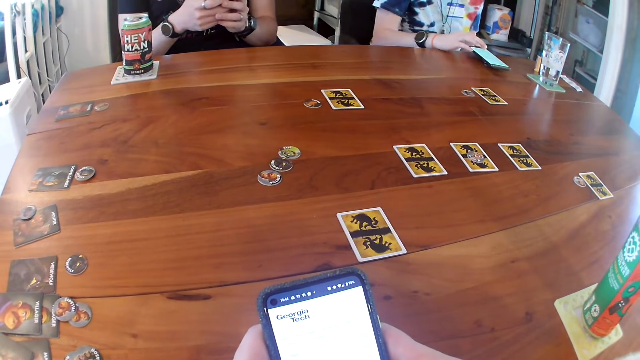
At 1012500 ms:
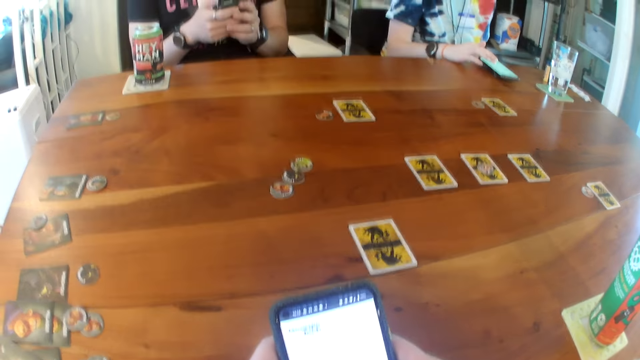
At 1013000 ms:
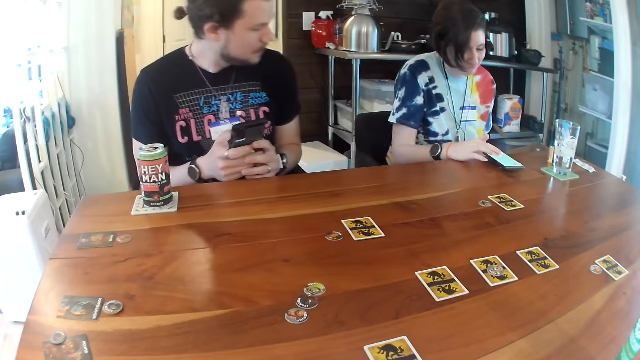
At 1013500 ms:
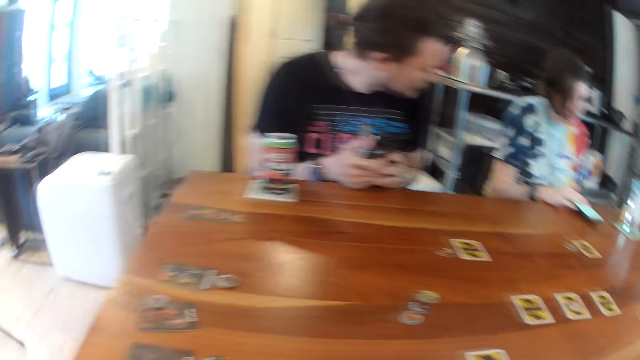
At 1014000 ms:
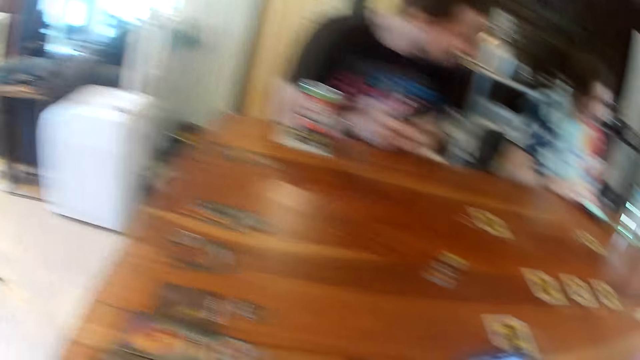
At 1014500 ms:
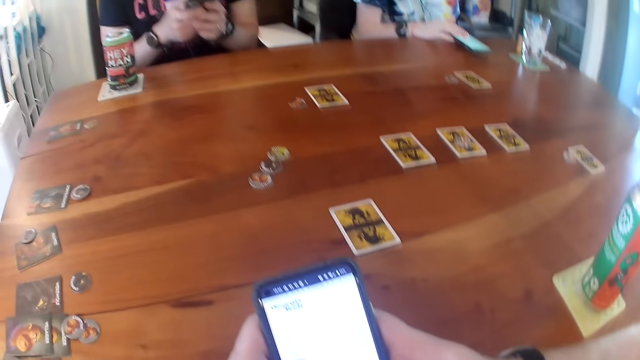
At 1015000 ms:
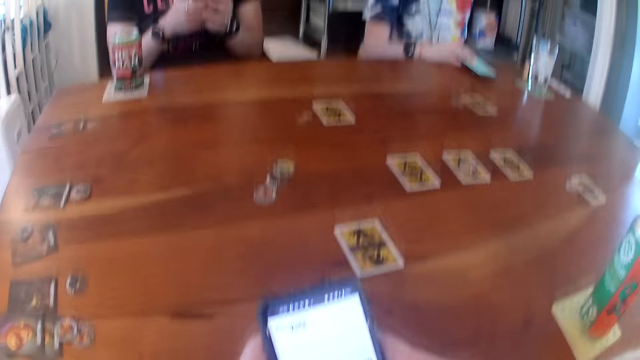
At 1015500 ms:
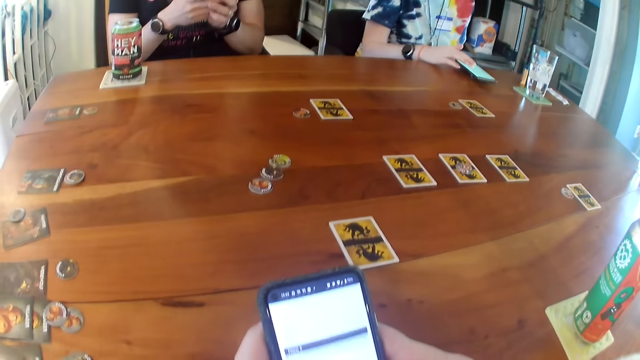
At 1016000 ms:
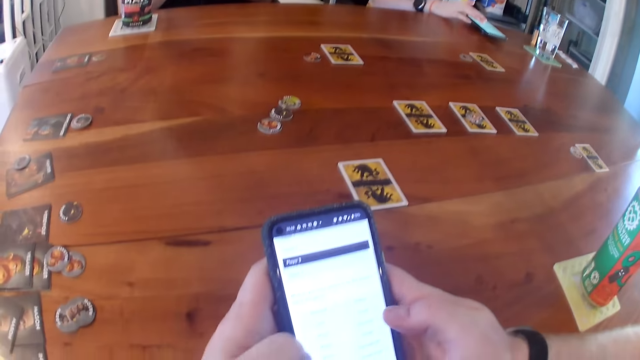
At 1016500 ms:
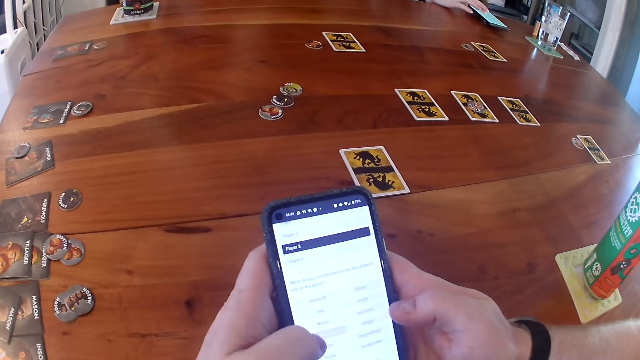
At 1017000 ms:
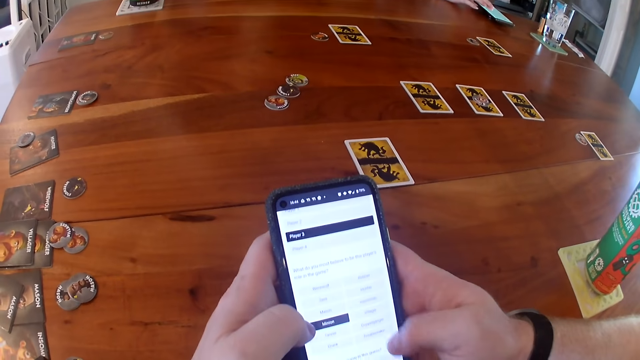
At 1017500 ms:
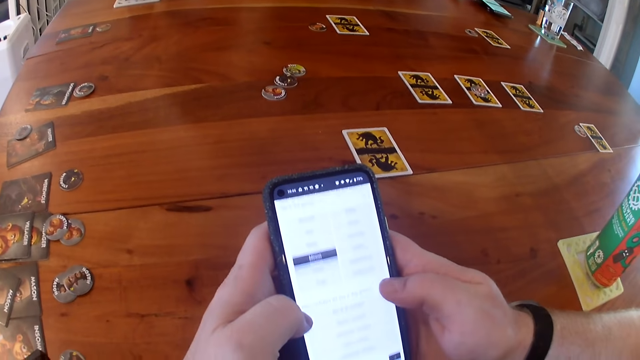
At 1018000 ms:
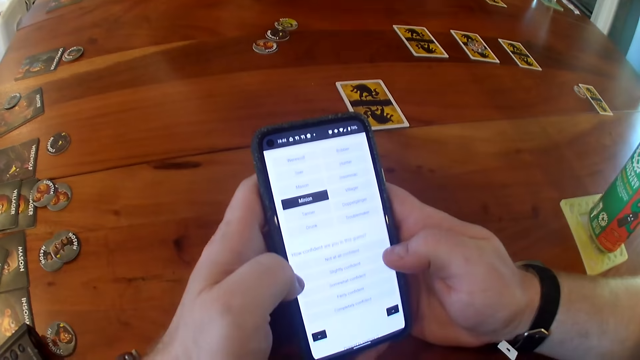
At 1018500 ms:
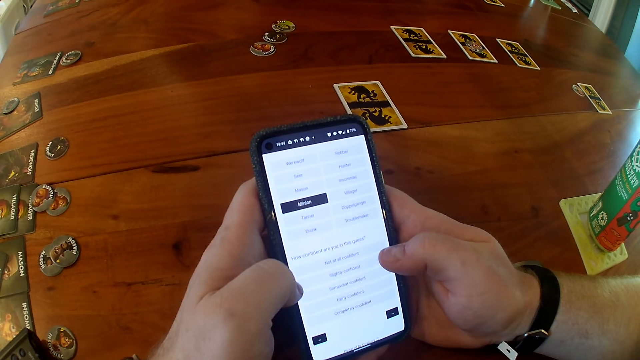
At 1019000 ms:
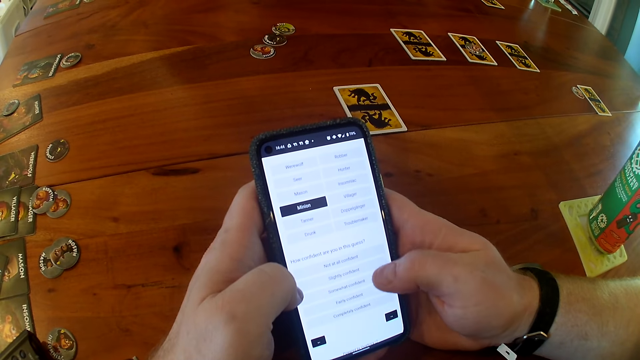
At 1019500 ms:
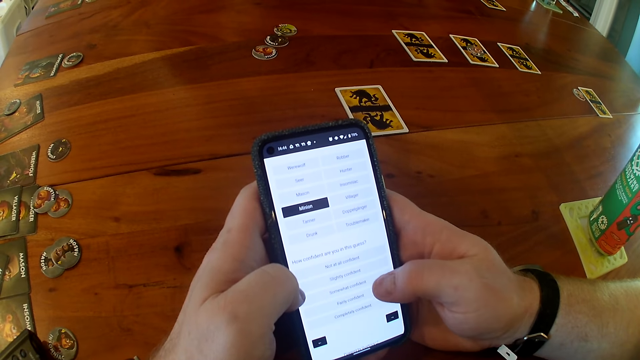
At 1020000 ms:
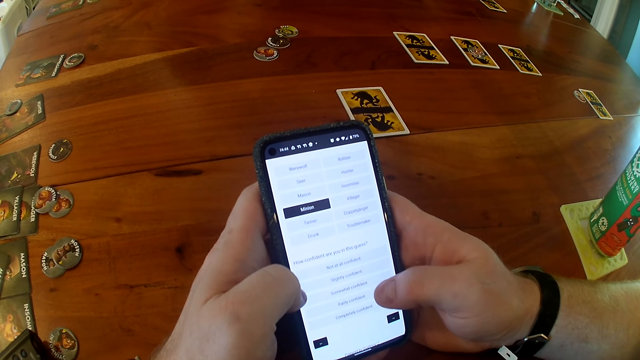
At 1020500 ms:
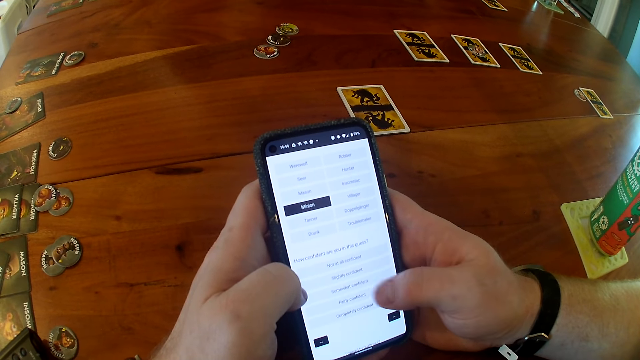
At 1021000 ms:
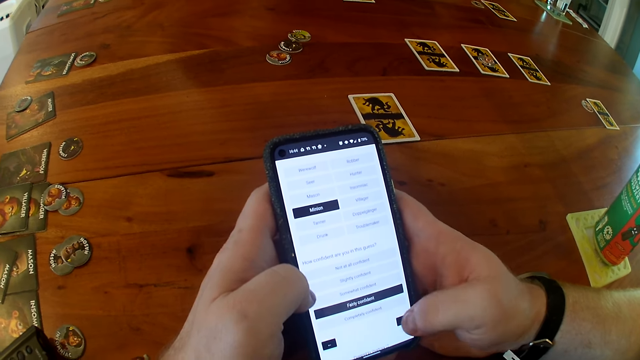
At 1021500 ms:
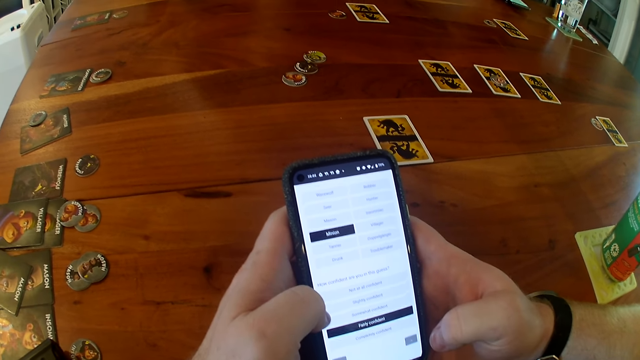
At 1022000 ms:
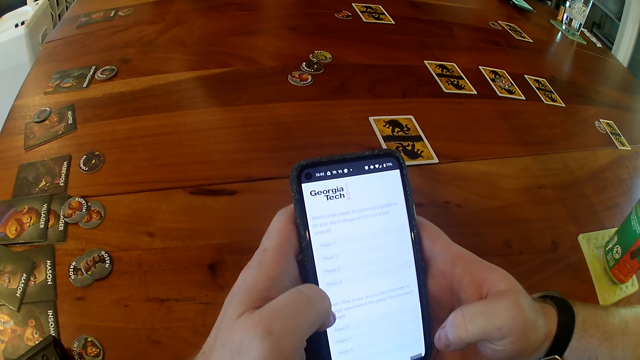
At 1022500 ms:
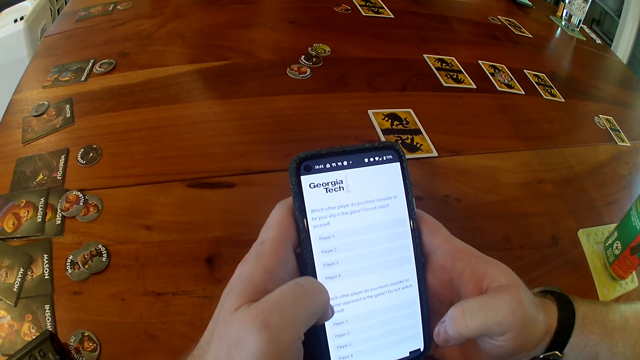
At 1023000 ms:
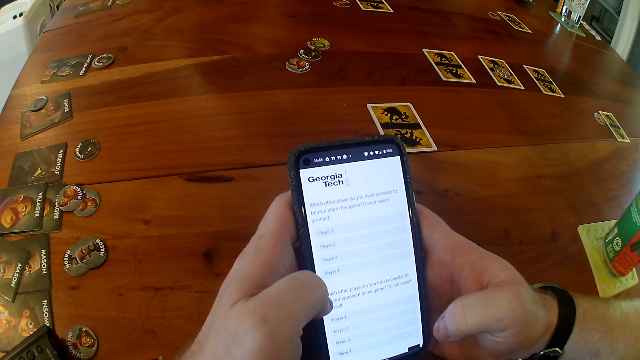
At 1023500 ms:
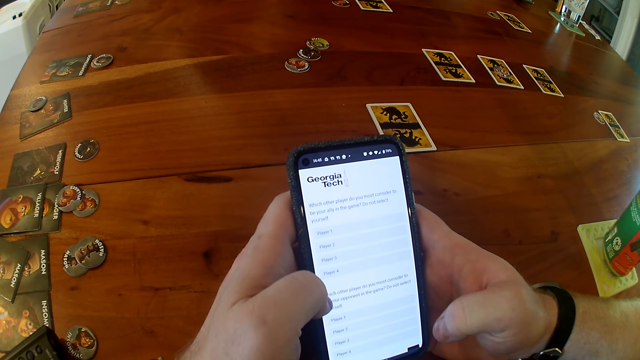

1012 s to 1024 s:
The woman operates the phone with her right hand. The camera wearer looks around. The man places both hands on the table and looks aside. The camera wearer operates the phone with both hands. The man uses the phone.

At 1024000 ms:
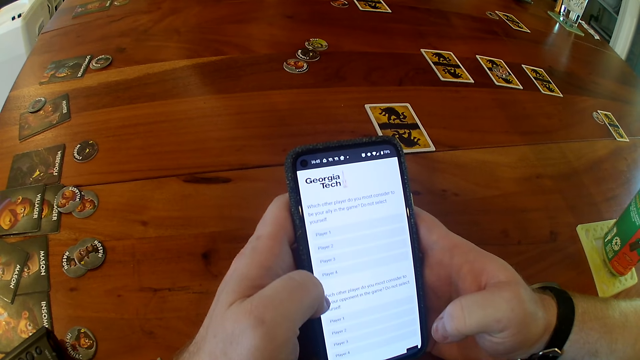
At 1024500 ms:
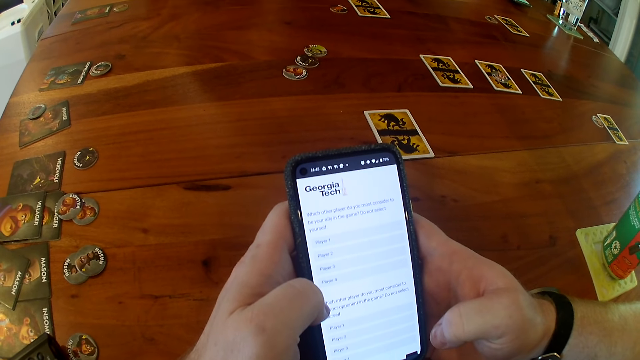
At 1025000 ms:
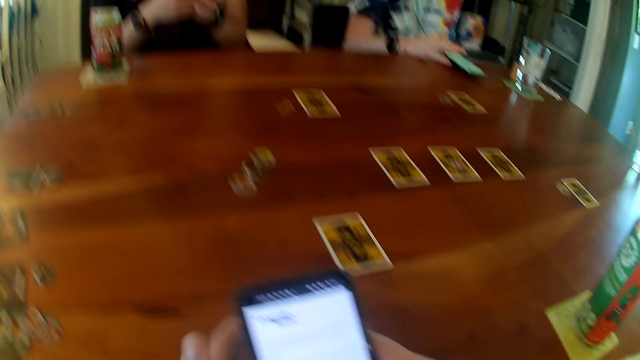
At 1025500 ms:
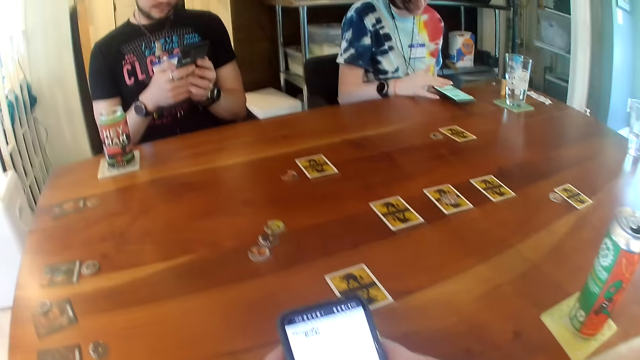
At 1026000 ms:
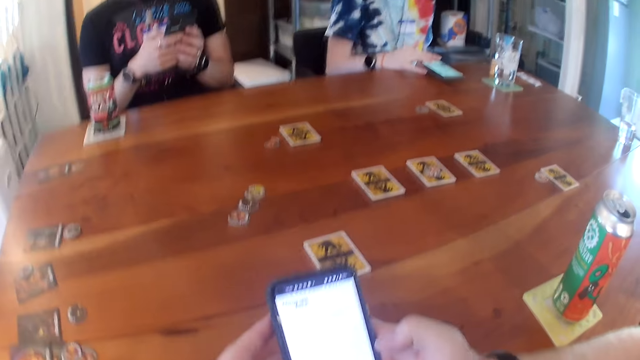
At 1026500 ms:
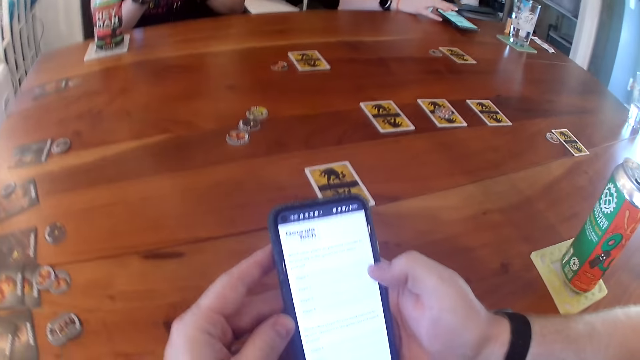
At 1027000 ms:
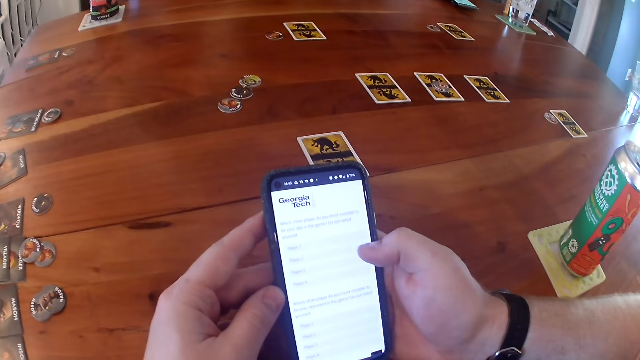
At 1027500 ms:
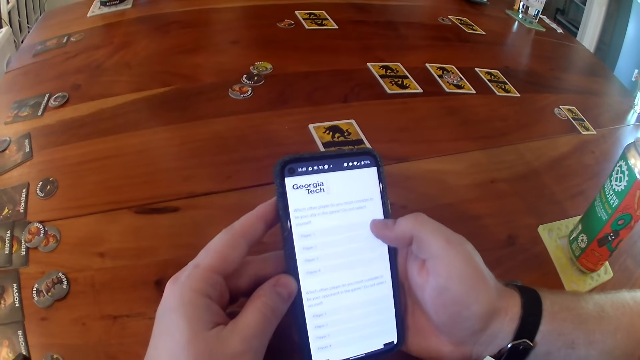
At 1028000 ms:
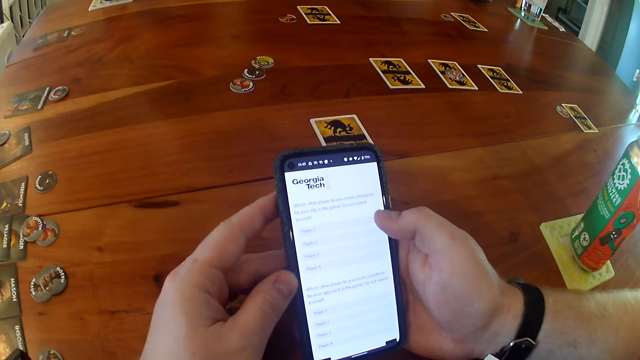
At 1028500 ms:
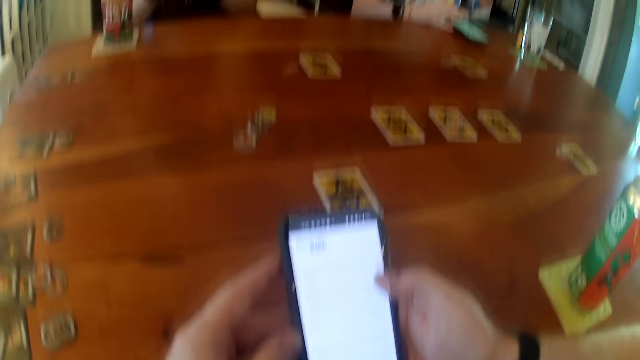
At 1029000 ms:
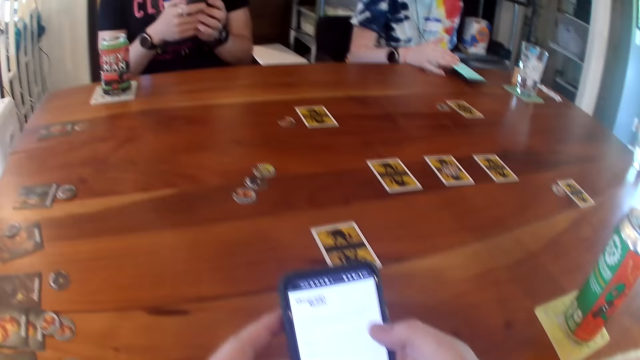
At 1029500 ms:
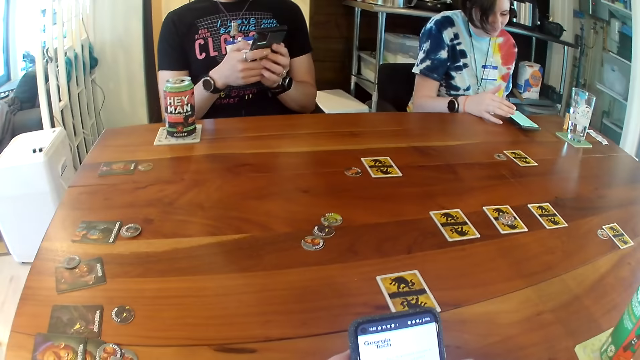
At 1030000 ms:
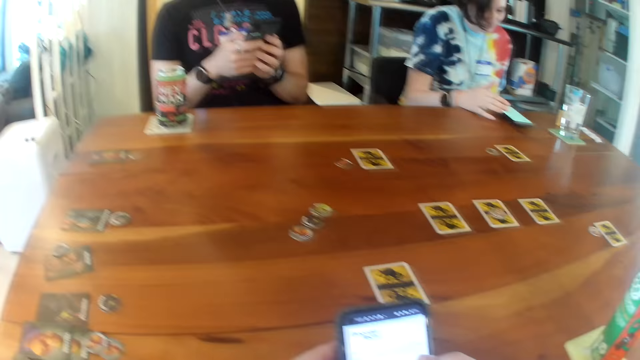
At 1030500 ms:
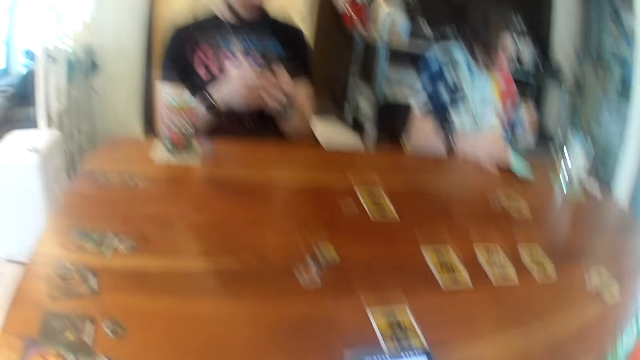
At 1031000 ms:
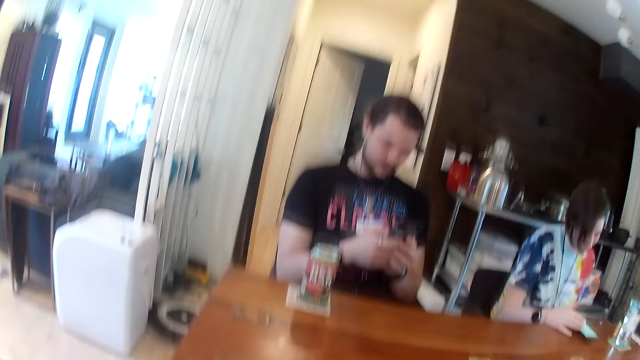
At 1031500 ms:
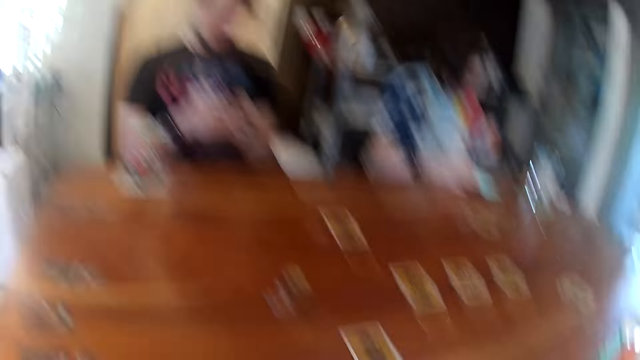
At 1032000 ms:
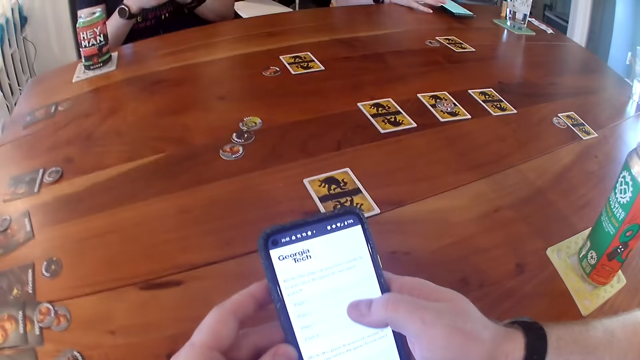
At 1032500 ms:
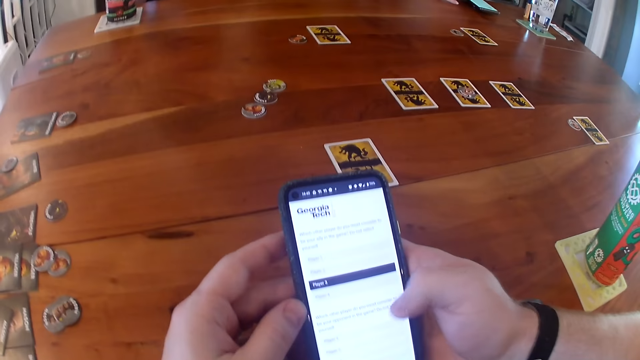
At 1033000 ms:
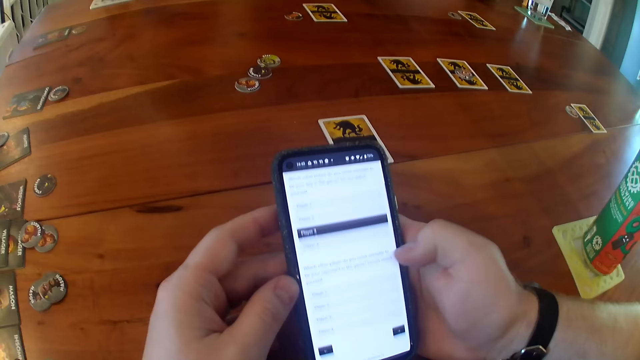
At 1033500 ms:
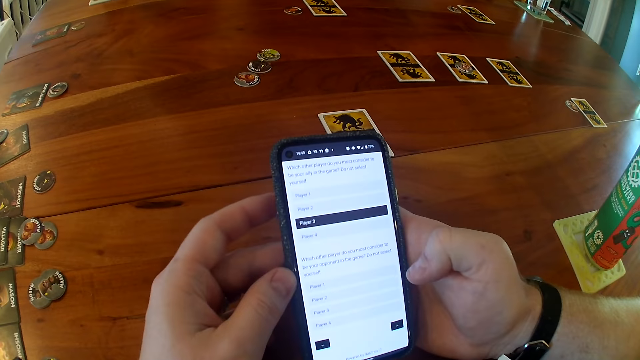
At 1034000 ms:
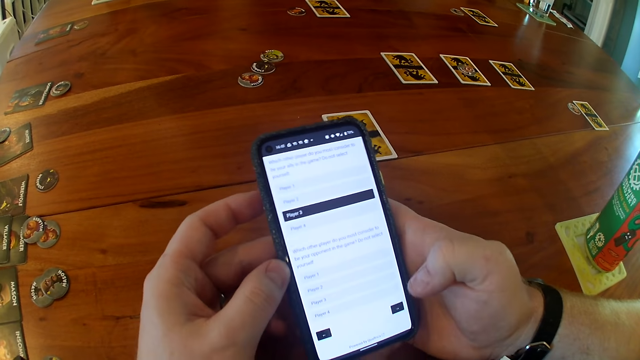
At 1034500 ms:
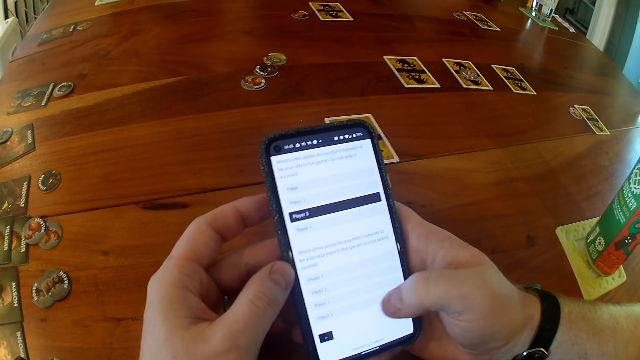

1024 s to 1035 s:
The camera wearer looks around. They use the phone.
